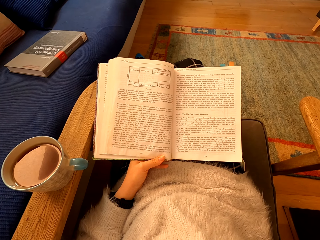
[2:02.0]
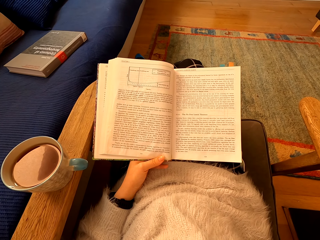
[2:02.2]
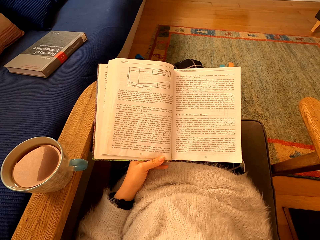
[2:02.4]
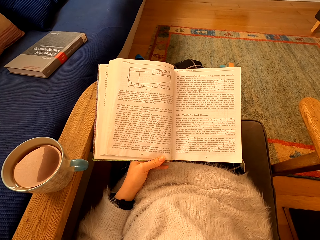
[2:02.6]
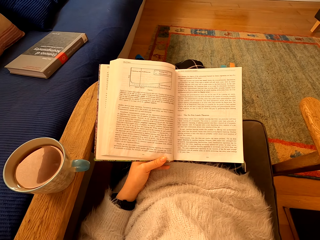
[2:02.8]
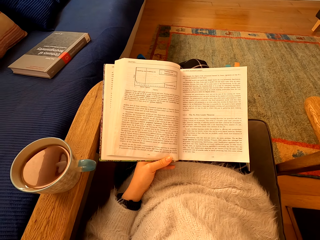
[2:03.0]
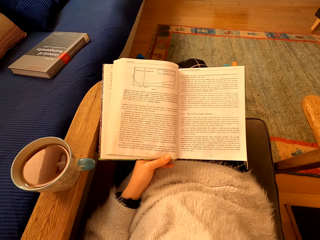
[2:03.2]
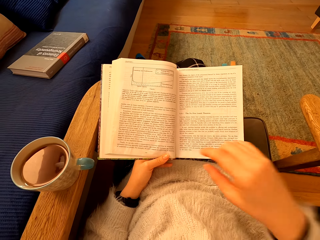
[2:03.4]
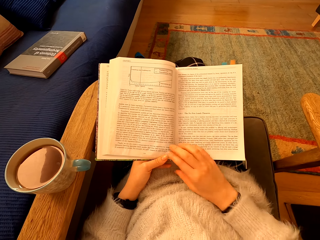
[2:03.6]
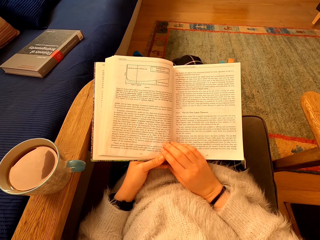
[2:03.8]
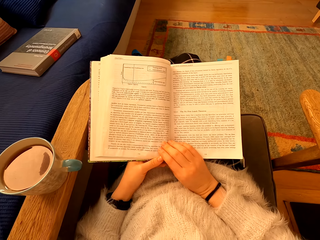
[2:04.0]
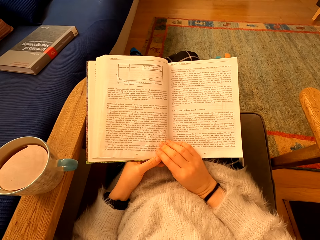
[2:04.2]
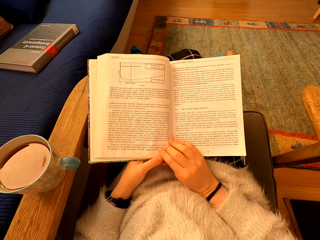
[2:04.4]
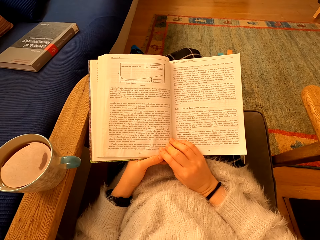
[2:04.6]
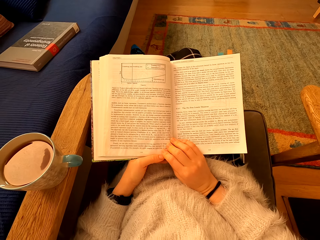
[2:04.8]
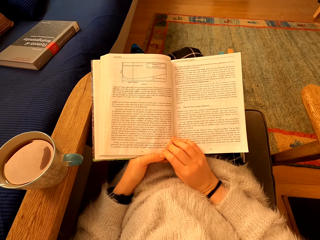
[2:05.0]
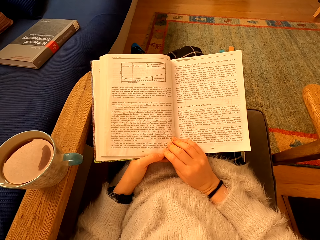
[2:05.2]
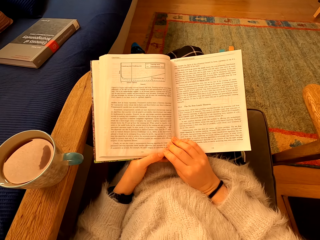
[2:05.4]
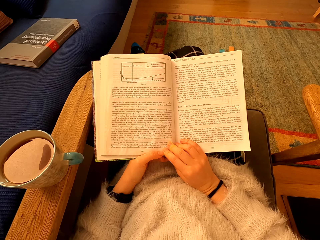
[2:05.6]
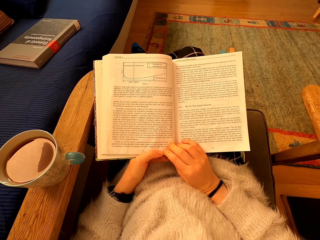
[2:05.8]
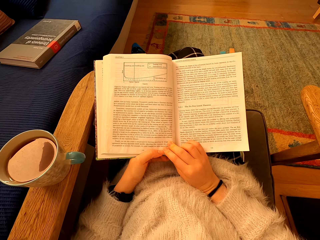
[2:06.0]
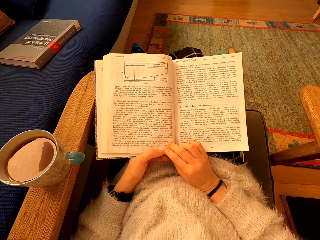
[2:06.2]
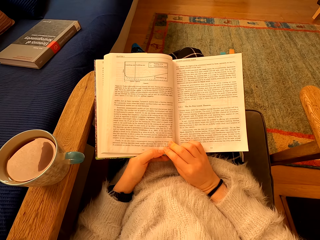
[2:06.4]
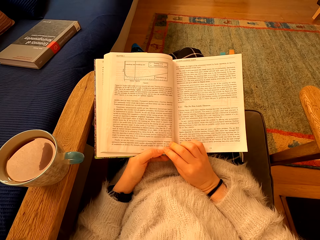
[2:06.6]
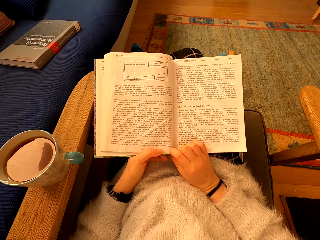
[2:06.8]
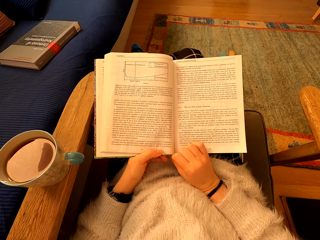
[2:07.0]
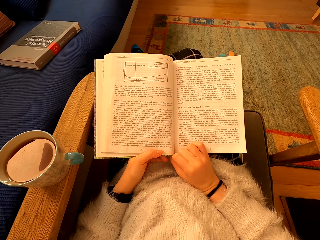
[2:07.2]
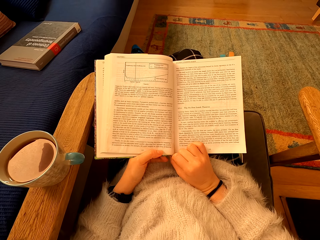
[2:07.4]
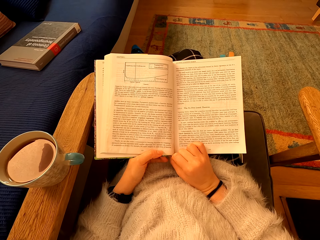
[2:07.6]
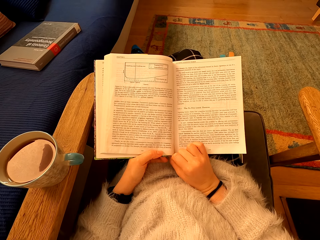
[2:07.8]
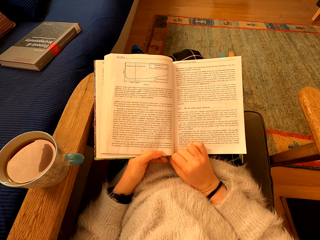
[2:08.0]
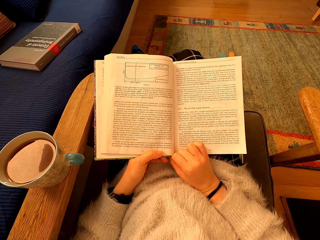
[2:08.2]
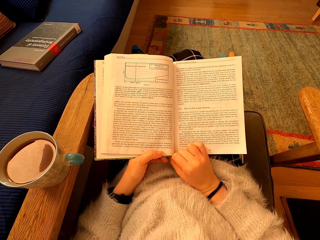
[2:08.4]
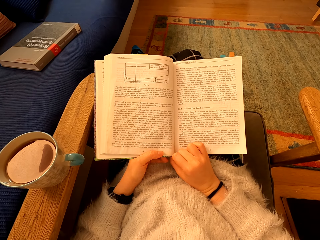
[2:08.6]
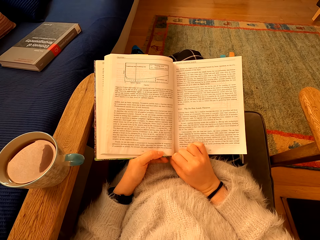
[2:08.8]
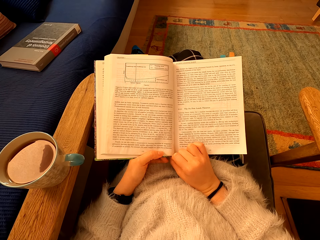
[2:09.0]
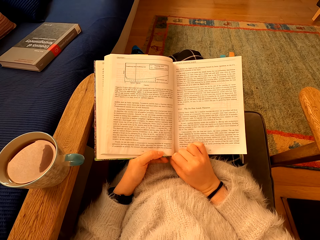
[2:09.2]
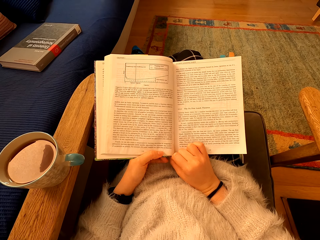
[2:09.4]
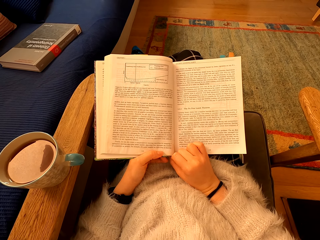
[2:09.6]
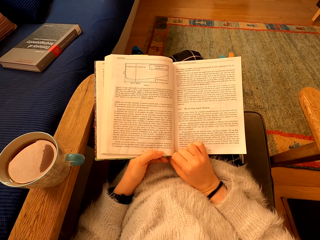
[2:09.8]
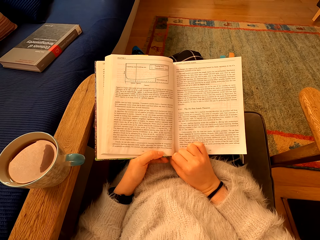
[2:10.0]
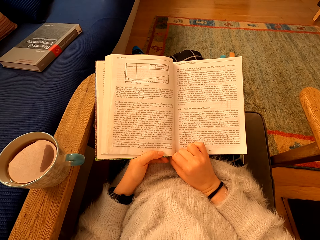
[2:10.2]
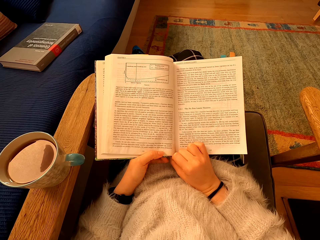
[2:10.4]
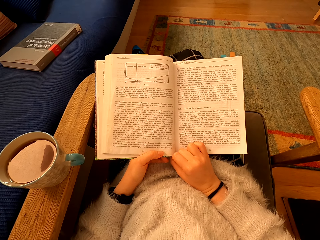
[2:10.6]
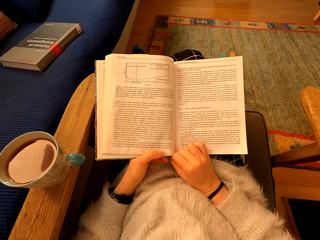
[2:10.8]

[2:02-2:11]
The camera wearer touches a book. They stare at the book.

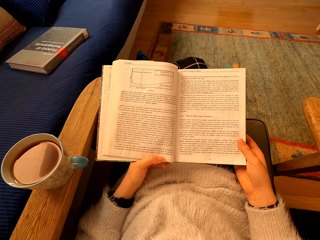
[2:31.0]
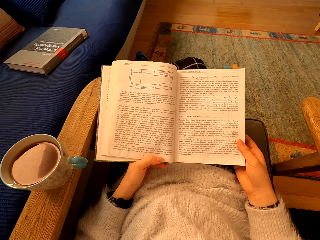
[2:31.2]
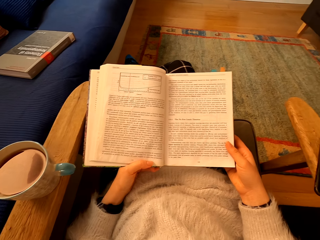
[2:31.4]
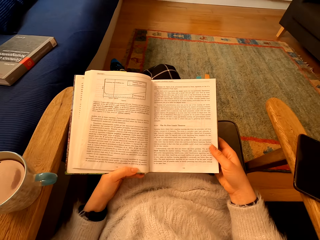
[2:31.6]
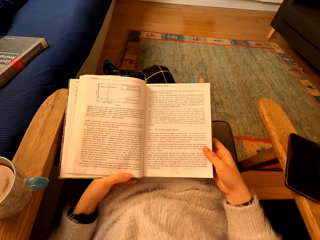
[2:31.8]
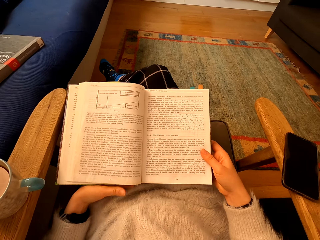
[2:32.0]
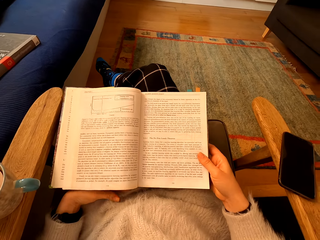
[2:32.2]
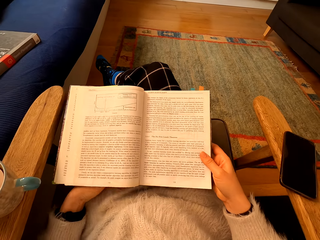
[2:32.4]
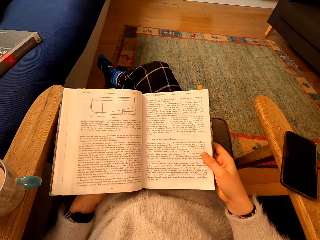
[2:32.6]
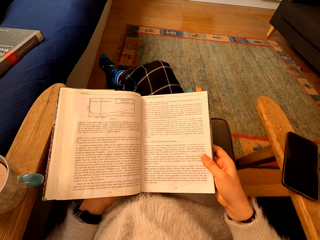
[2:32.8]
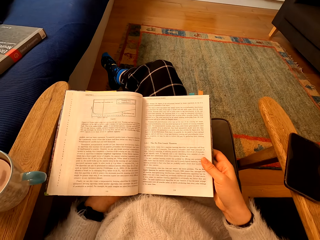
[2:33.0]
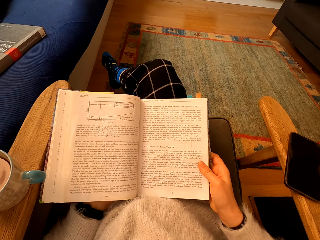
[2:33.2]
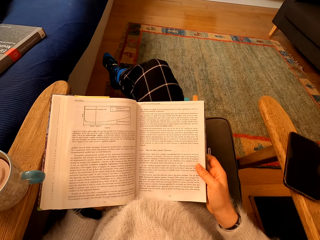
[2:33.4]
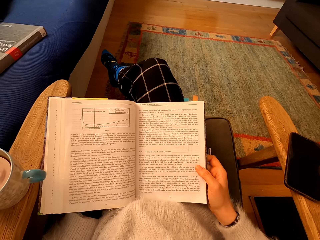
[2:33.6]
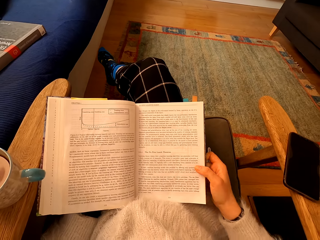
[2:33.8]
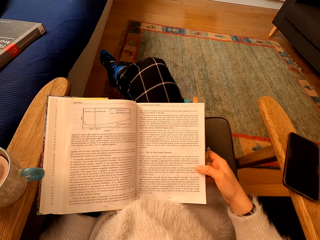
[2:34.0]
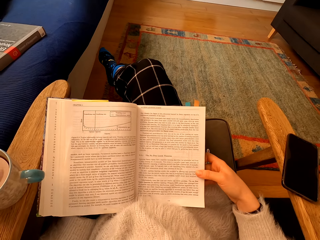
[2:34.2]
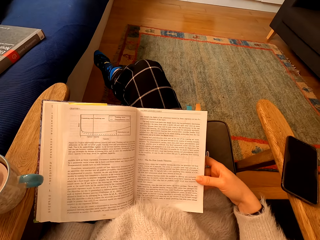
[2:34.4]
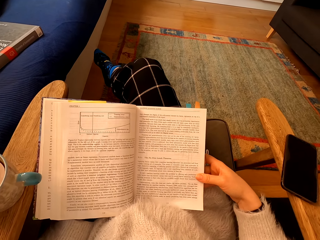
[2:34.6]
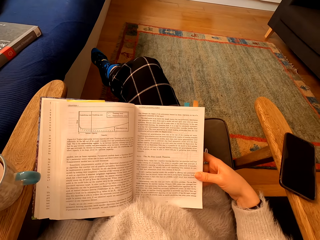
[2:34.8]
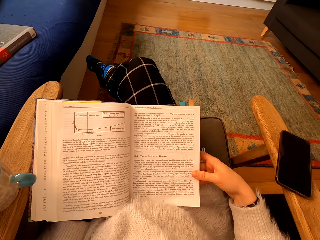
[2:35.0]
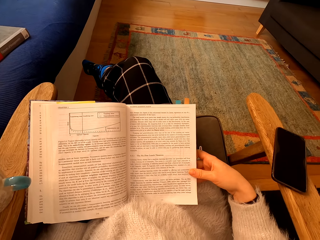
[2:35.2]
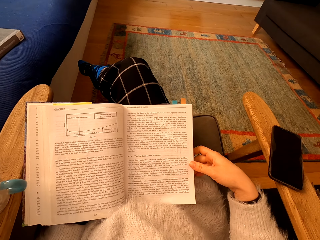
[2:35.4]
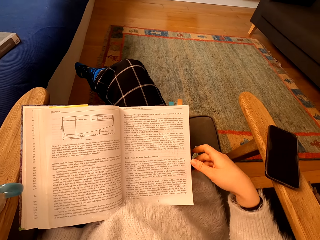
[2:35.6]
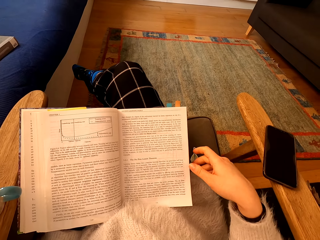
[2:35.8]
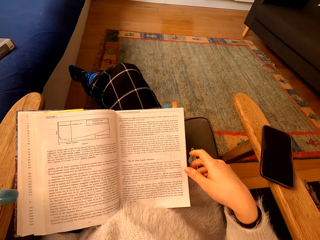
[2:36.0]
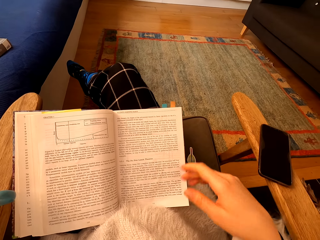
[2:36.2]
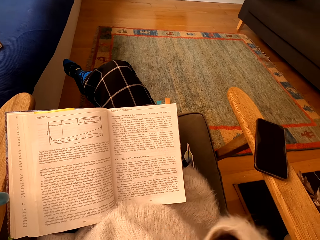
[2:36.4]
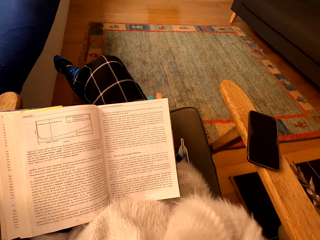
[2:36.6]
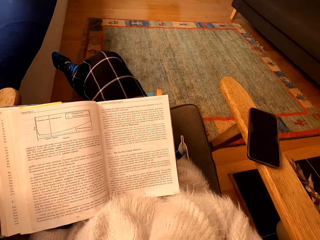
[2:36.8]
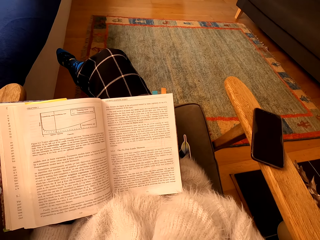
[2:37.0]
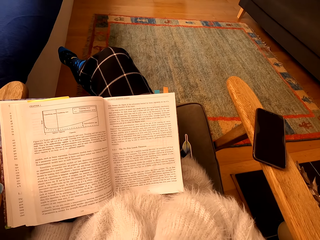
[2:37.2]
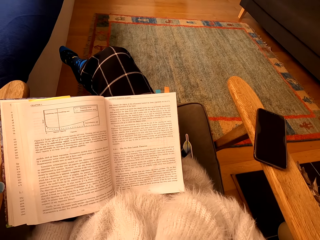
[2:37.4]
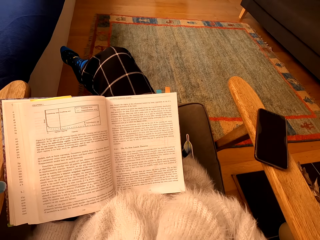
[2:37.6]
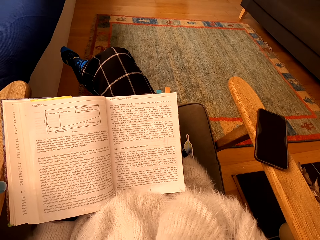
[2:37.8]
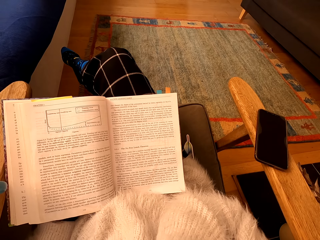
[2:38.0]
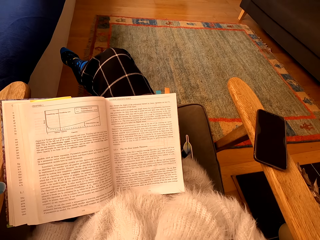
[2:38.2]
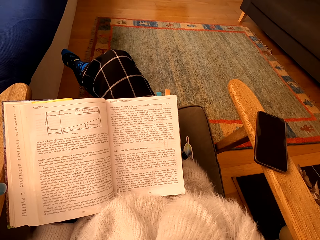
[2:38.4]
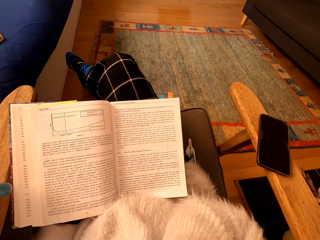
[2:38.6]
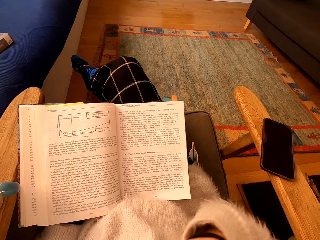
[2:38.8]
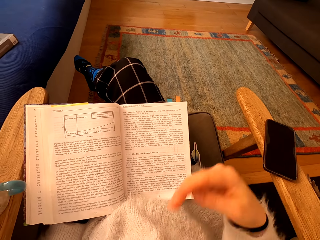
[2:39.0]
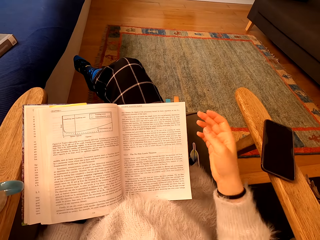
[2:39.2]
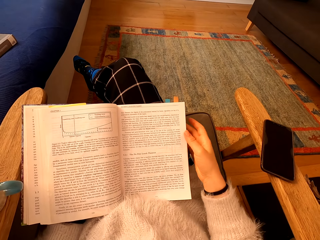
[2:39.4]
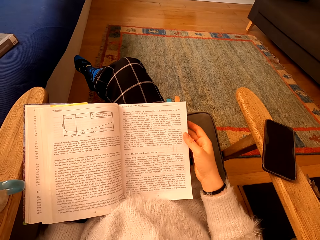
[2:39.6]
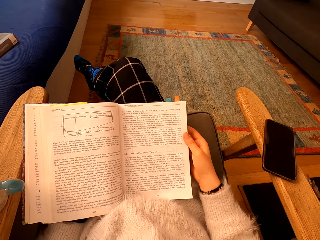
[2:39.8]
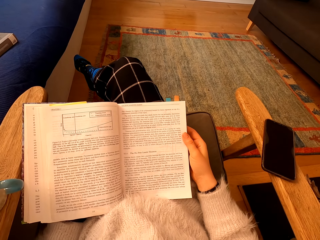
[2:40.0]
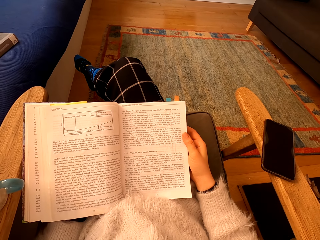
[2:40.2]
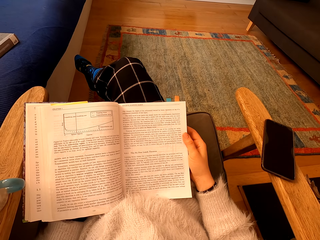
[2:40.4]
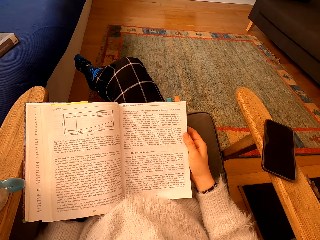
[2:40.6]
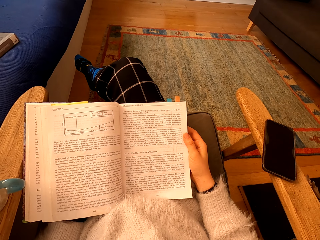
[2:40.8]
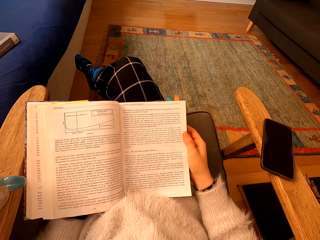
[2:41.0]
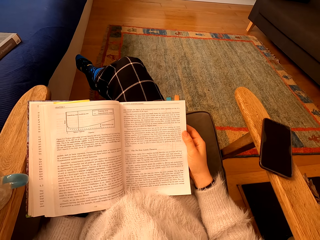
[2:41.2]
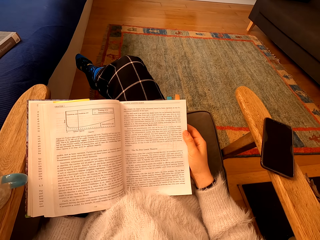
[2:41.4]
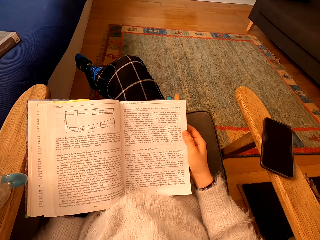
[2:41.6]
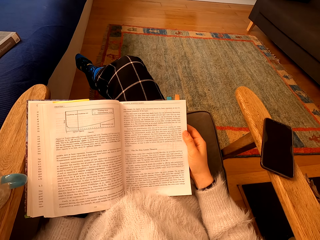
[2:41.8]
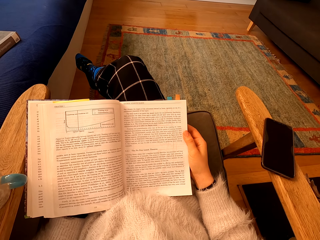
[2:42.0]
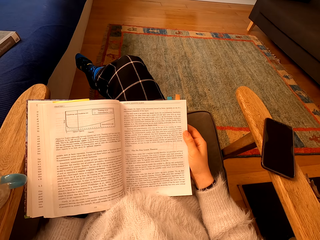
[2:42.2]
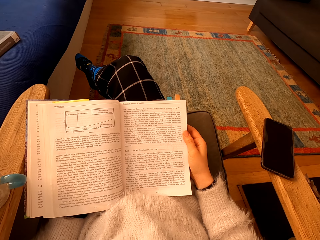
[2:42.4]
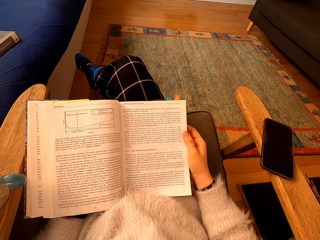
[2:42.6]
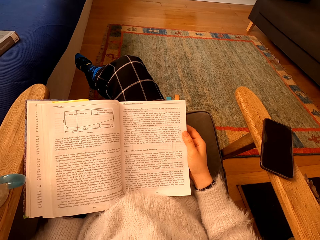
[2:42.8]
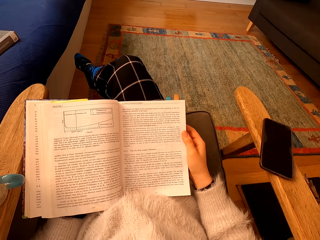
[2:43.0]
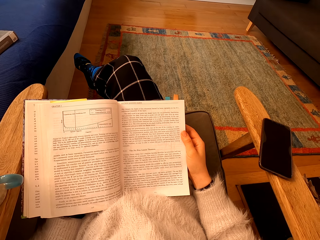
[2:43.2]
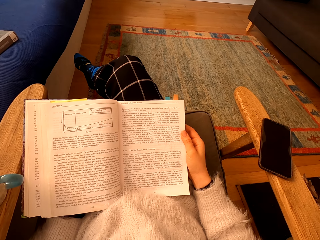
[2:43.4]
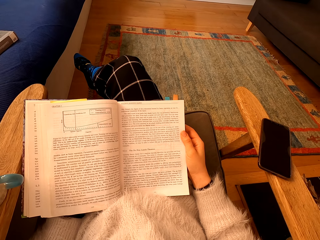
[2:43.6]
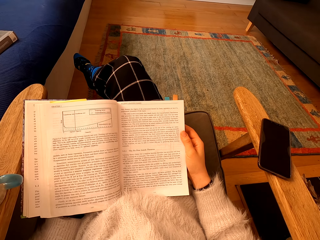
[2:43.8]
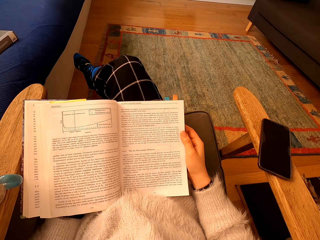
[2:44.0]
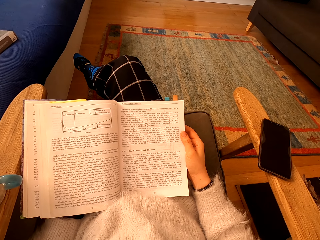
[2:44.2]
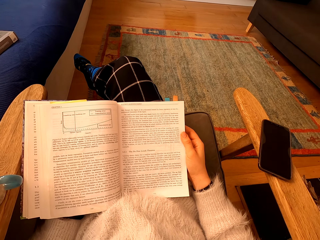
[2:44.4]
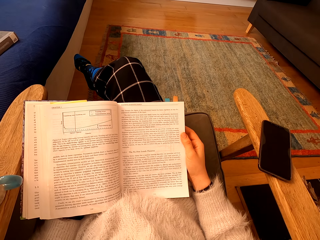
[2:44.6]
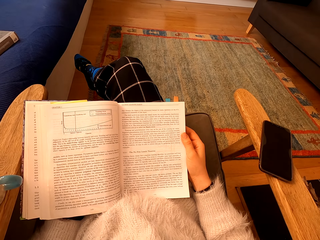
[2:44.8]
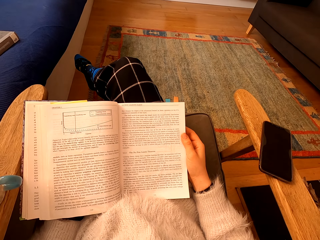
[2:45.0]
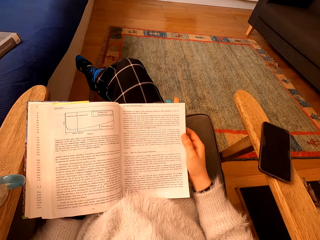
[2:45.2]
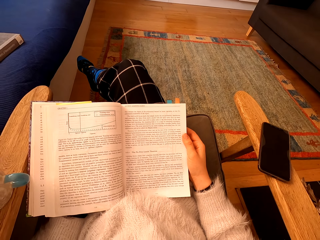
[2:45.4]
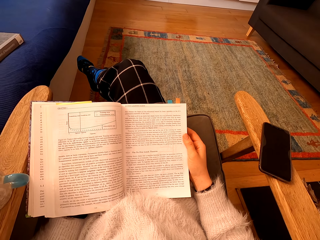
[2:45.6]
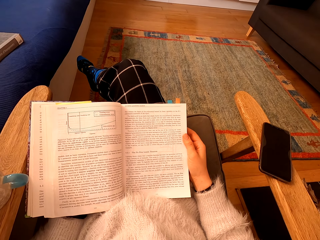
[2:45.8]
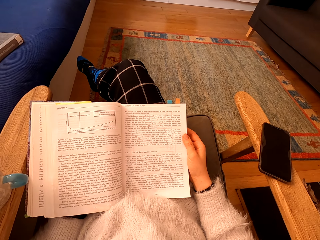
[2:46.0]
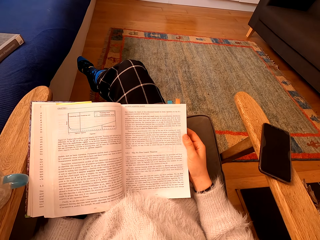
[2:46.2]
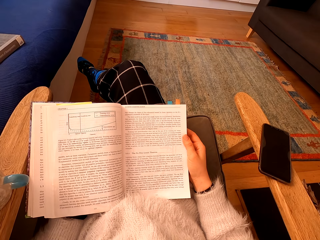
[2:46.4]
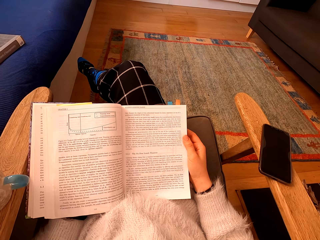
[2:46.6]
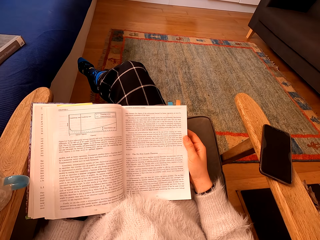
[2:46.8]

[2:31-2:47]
The camera wearer moves the book. She moves the hand to the face. She moves her hand. She holds the book. She stares at the book.
